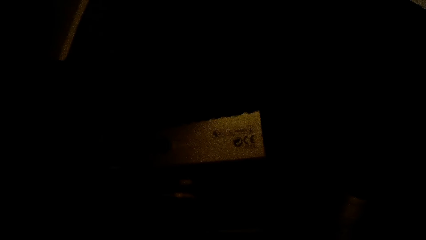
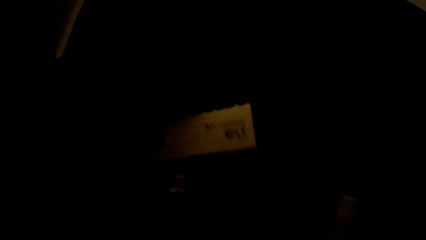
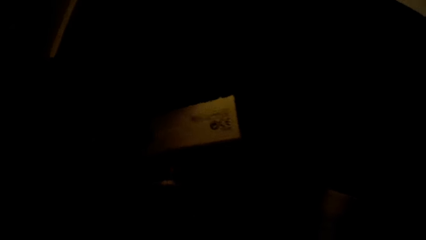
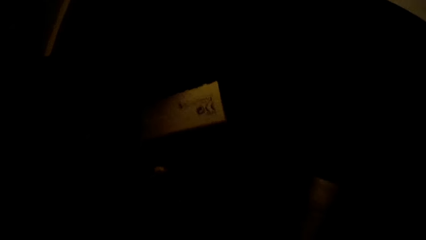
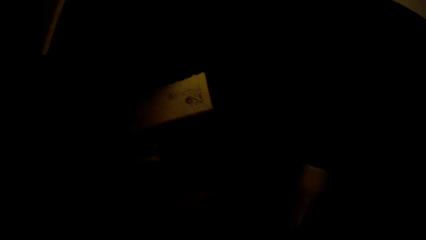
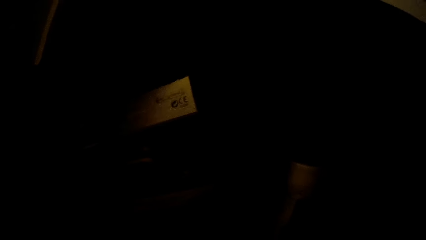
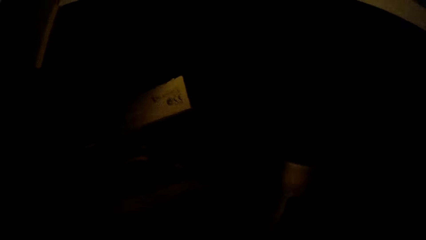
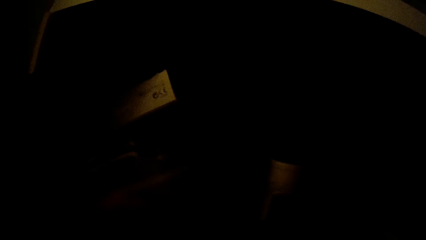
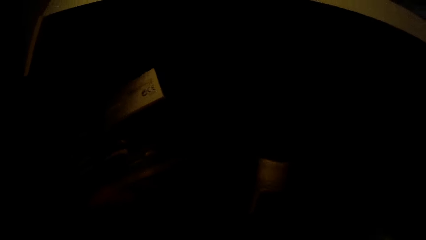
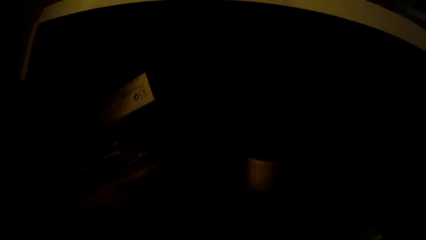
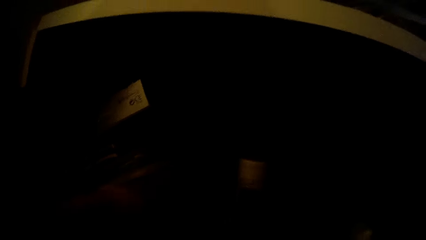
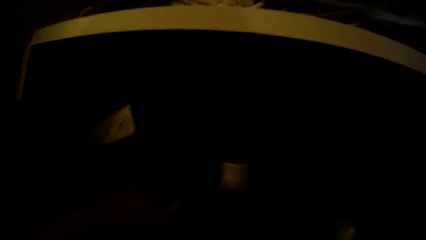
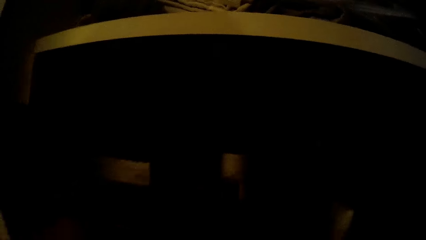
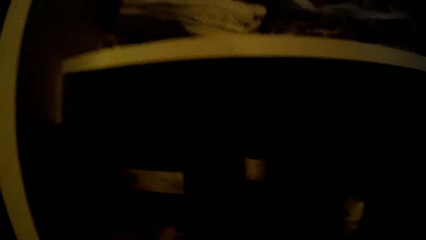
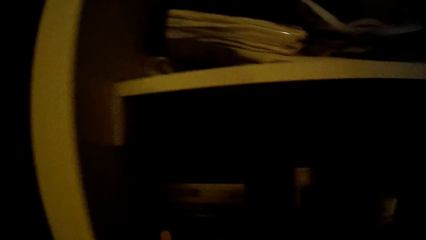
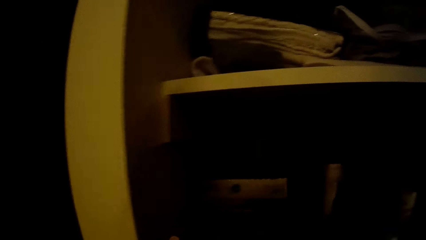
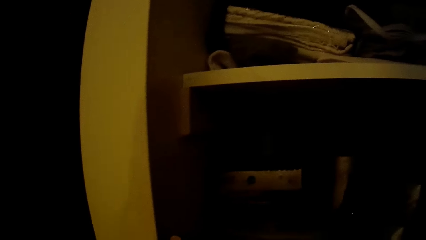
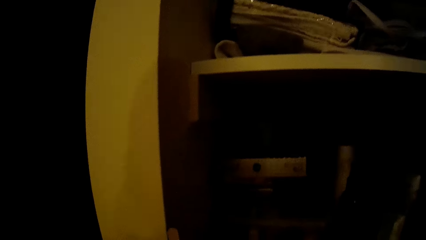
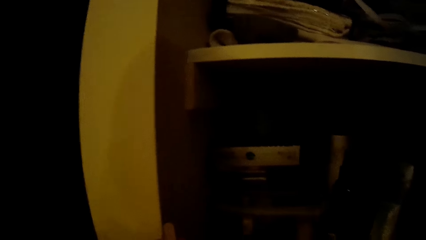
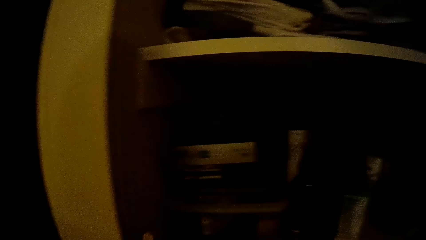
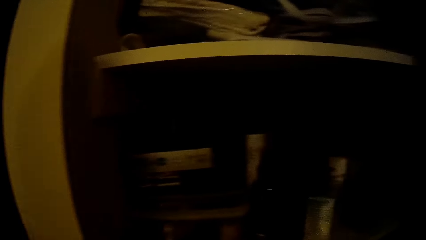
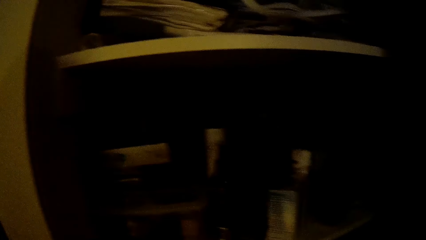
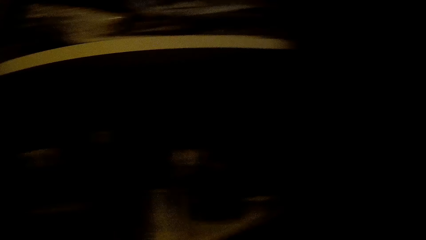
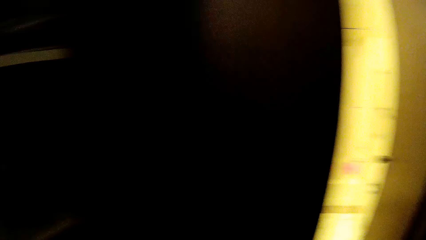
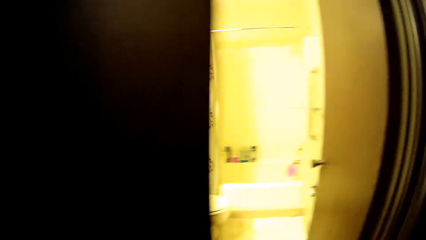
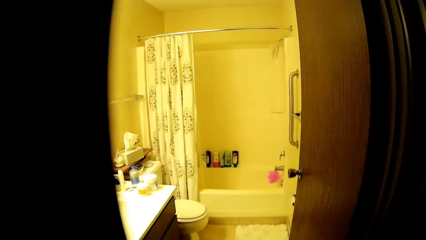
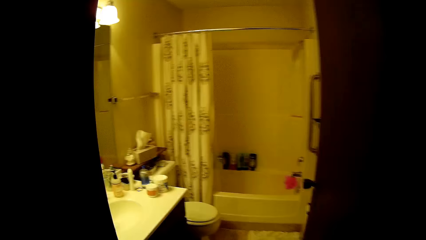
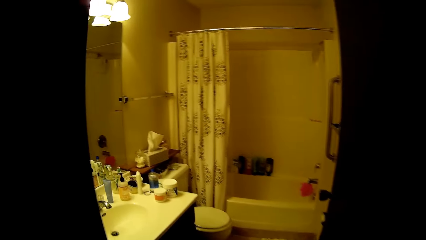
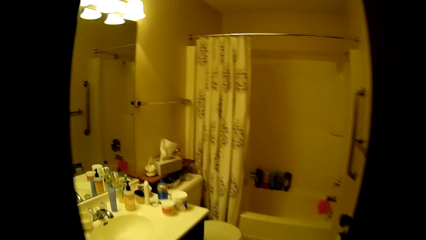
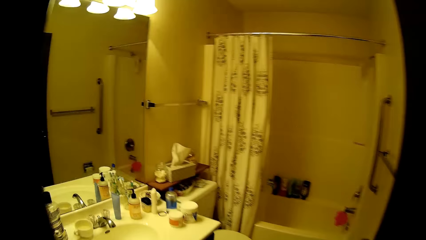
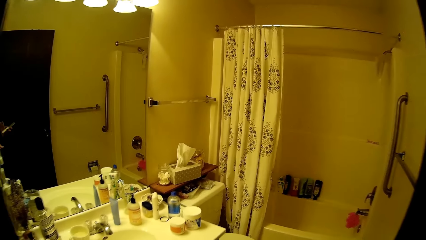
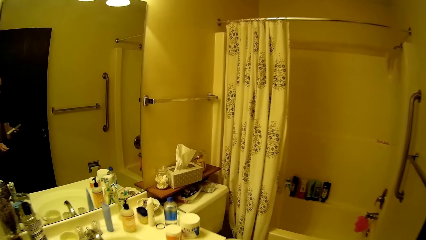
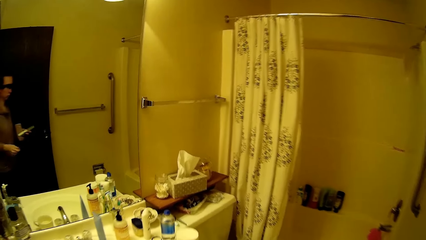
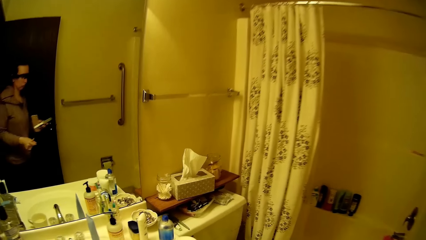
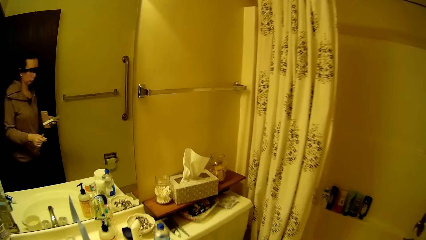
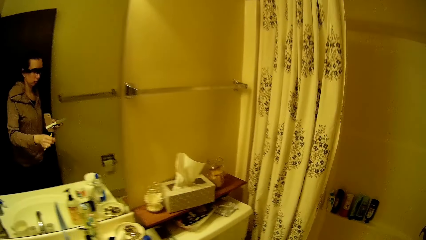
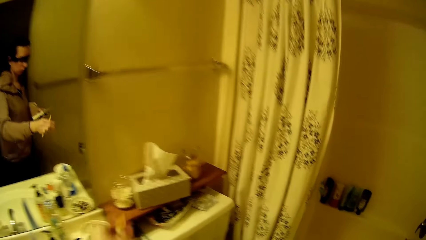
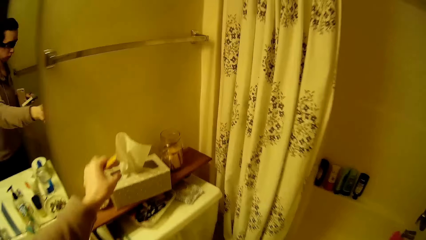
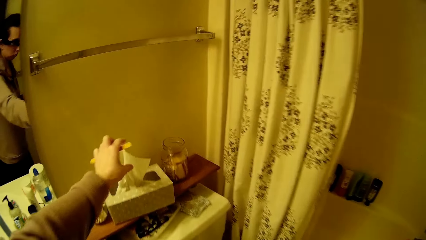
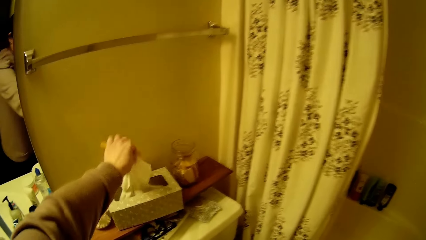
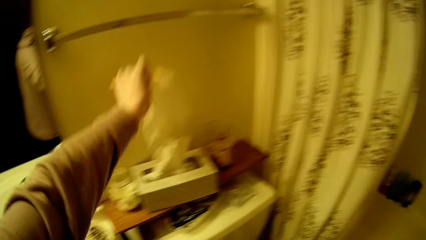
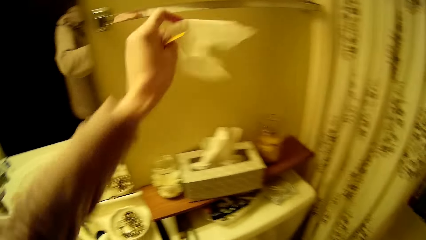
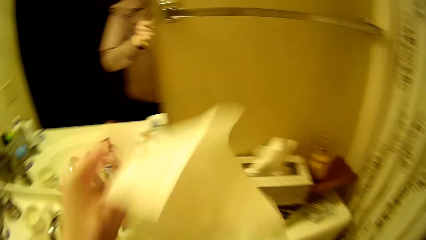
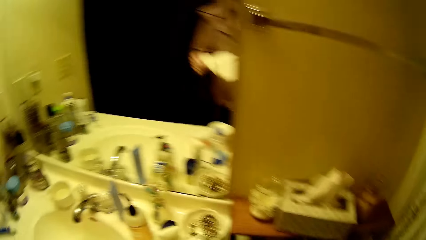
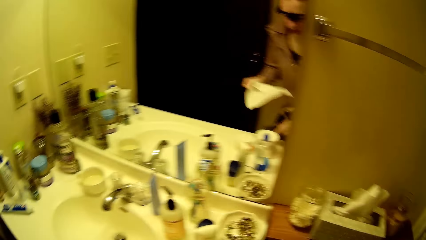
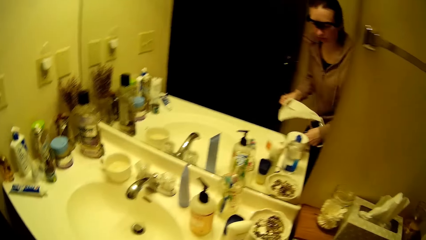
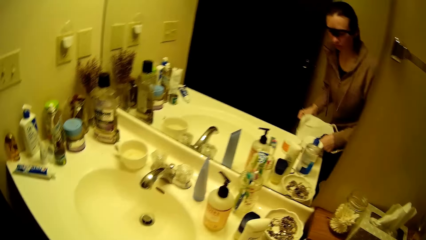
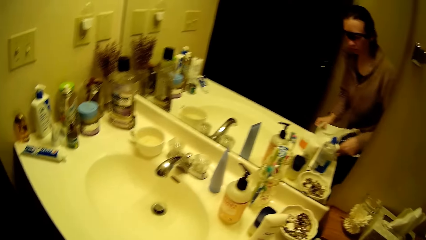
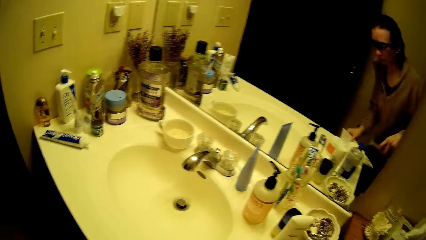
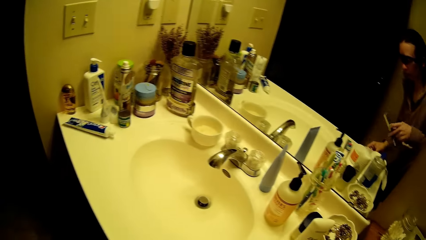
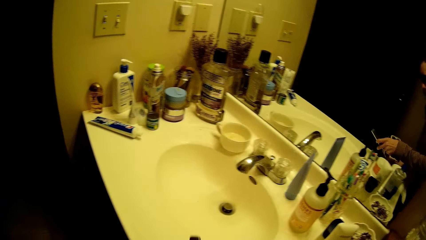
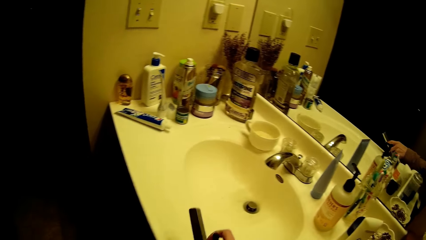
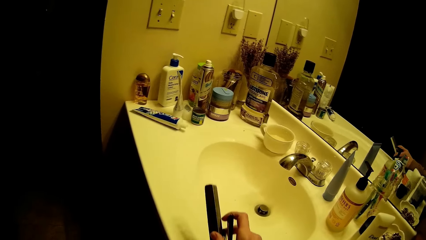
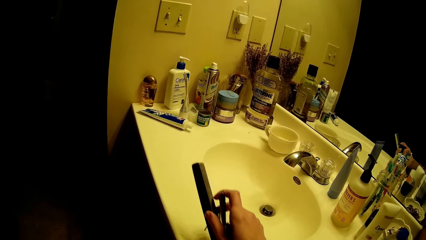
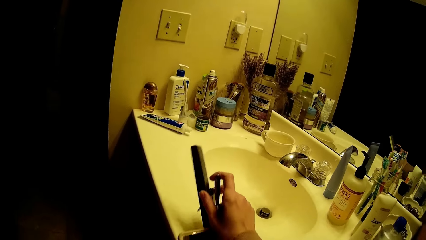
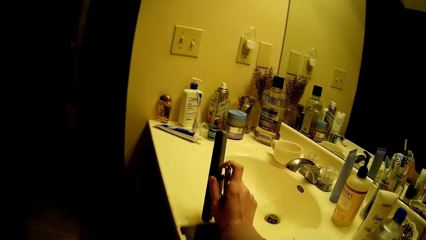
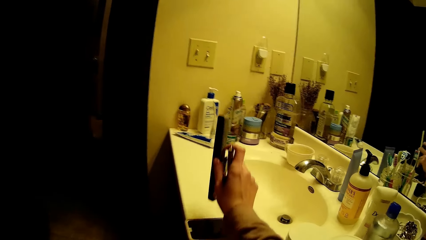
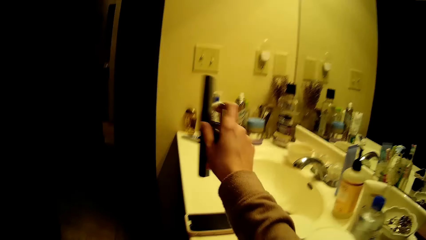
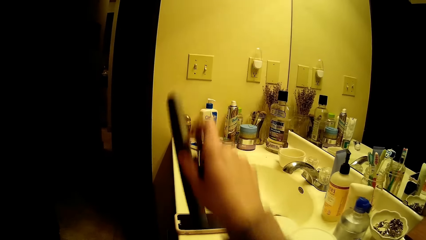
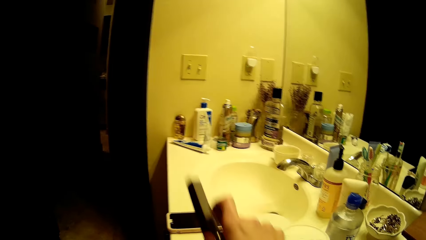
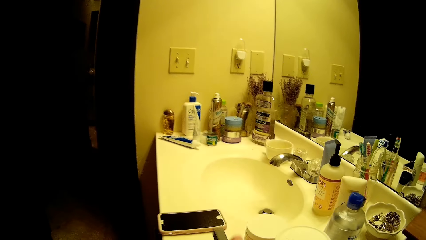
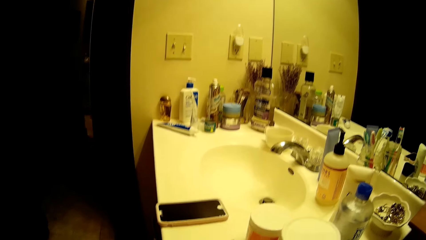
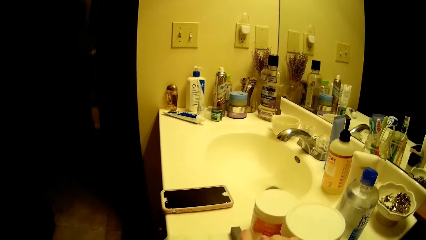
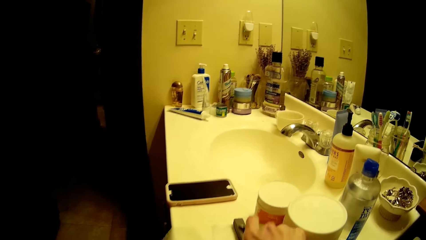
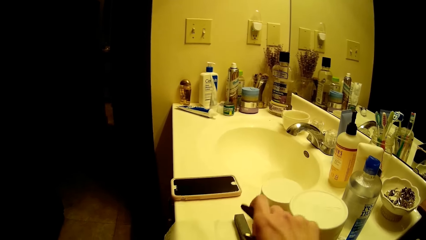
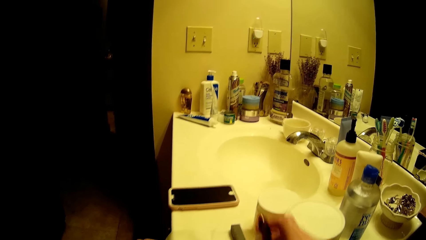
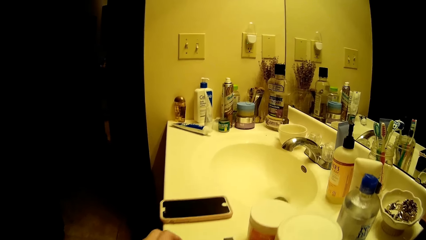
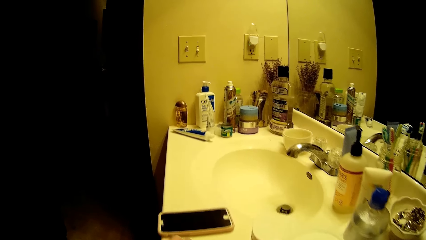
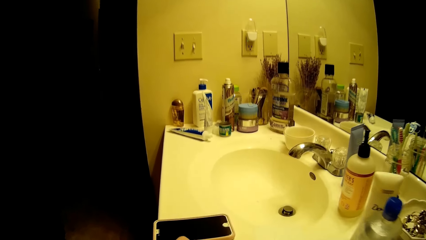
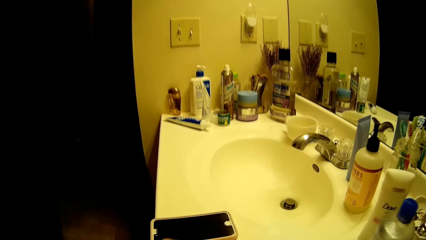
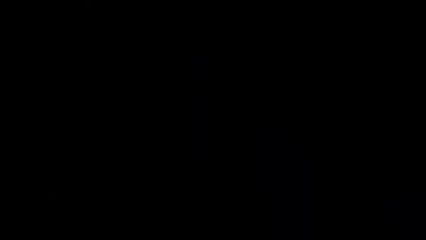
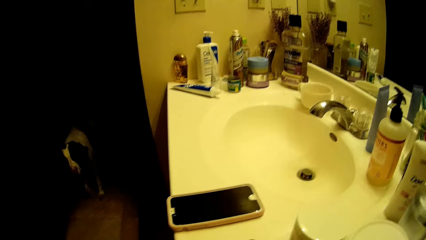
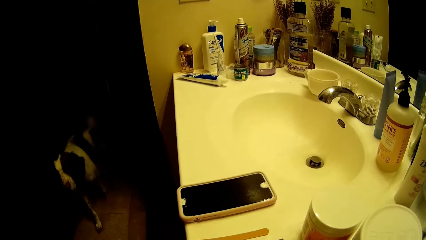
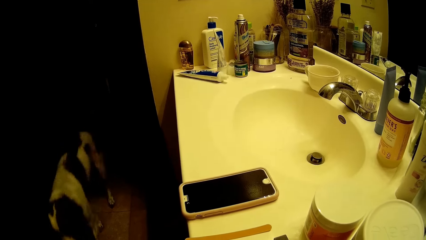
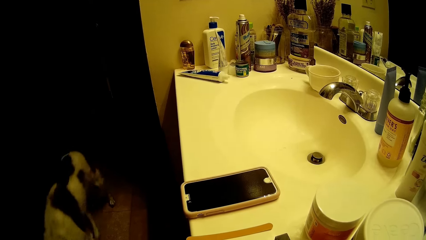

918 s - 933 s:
The camera wearer takes out a toothpaste from the wardrobe with his right hand. He walks into a bathroom and walks around. He takes a wipe from a container with his left hand. He places the wipe on a sink. He pushes away the phone on the sink with a wood. He moves the wood aside with his right hand. He drops the nail file on the sink with his left hand. The dog walks past the camera wearer.
